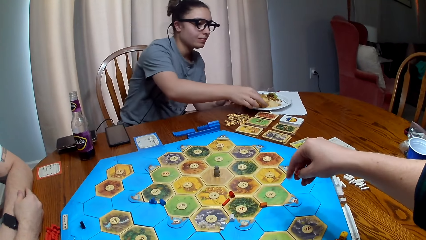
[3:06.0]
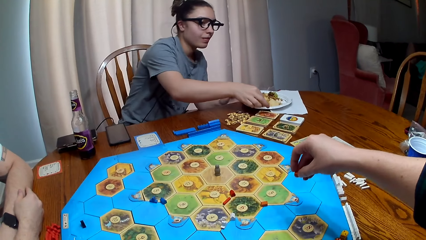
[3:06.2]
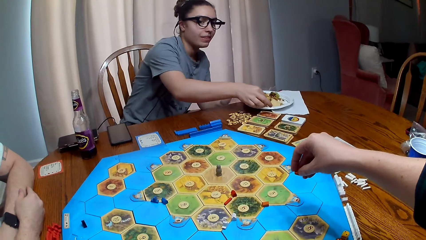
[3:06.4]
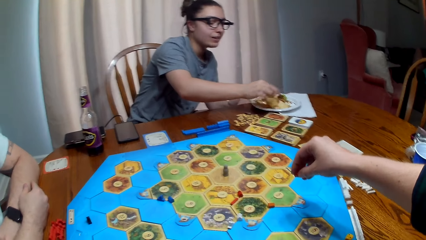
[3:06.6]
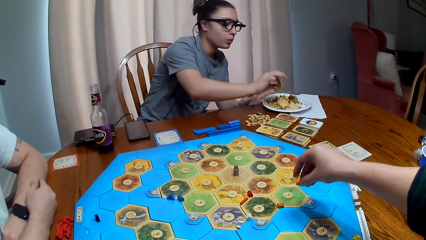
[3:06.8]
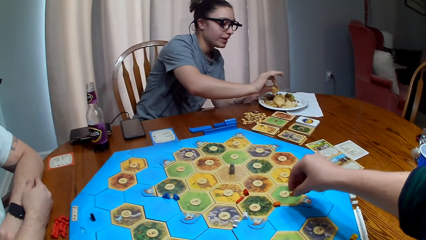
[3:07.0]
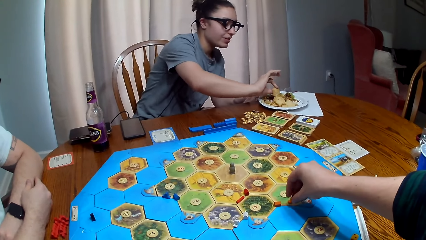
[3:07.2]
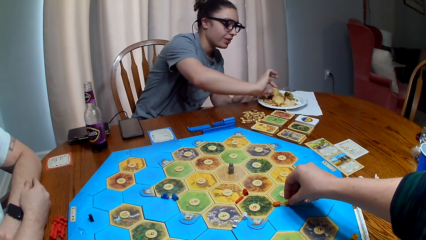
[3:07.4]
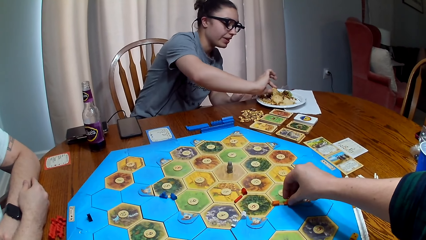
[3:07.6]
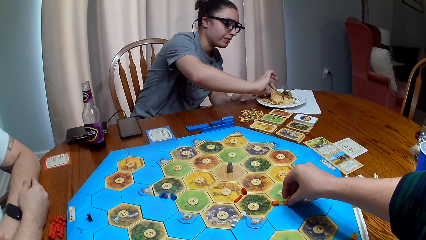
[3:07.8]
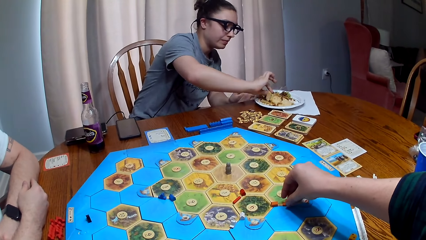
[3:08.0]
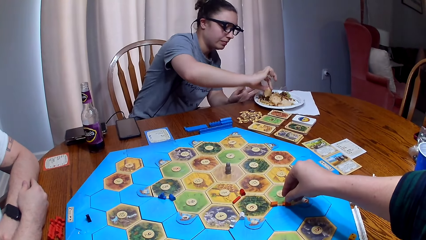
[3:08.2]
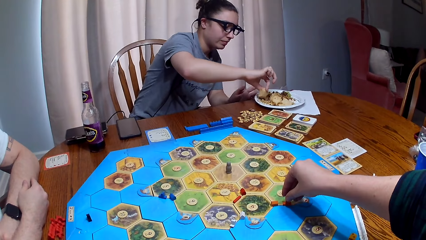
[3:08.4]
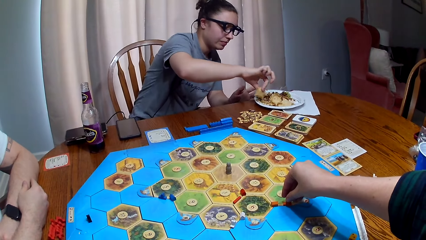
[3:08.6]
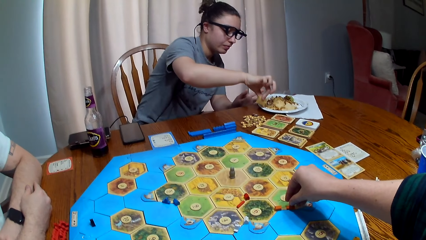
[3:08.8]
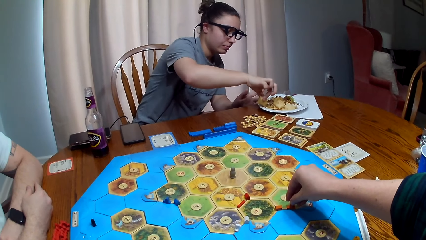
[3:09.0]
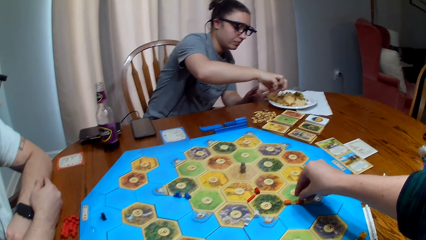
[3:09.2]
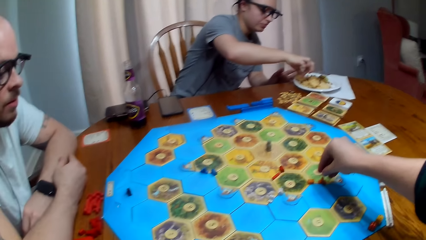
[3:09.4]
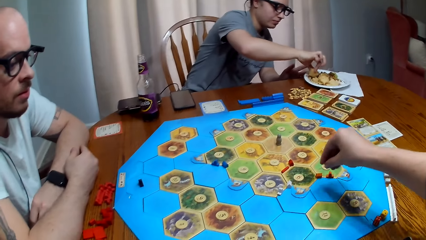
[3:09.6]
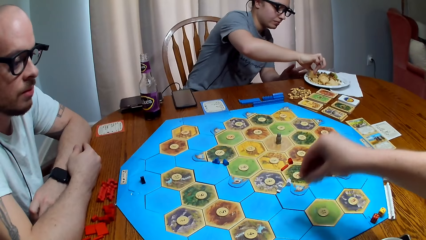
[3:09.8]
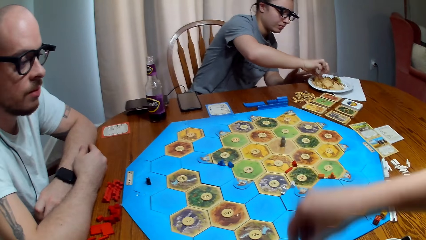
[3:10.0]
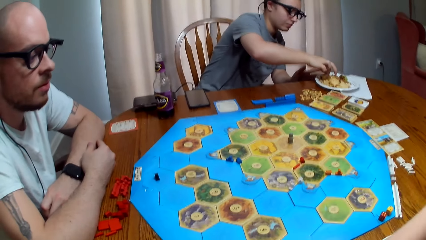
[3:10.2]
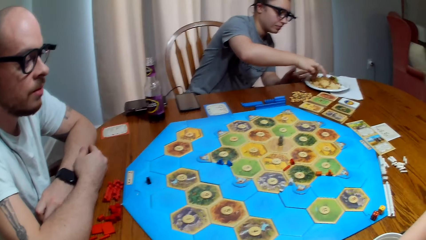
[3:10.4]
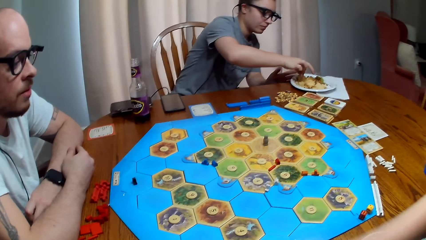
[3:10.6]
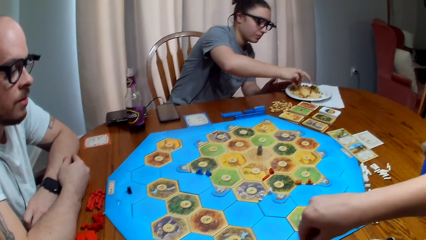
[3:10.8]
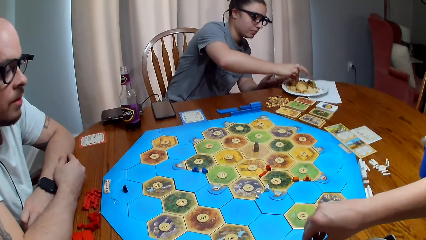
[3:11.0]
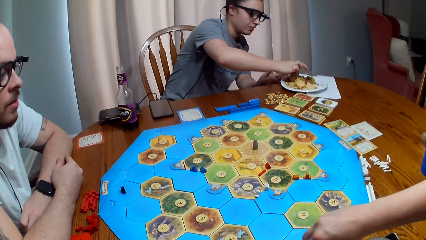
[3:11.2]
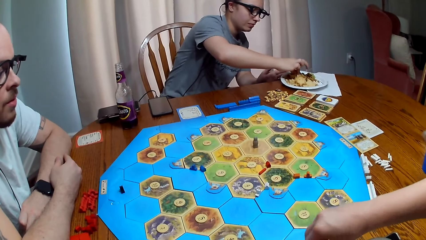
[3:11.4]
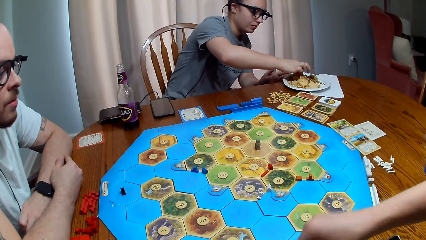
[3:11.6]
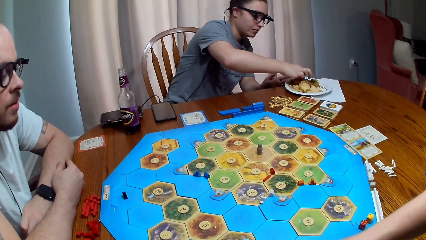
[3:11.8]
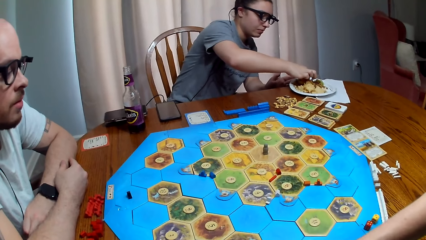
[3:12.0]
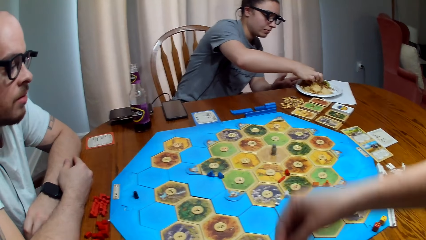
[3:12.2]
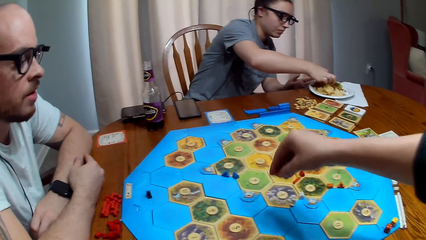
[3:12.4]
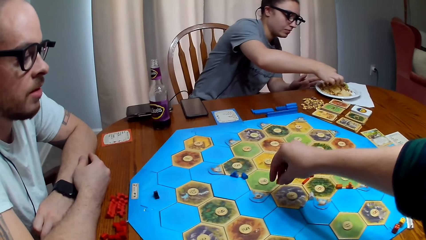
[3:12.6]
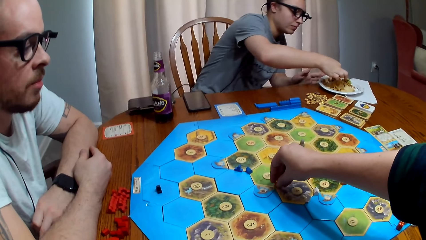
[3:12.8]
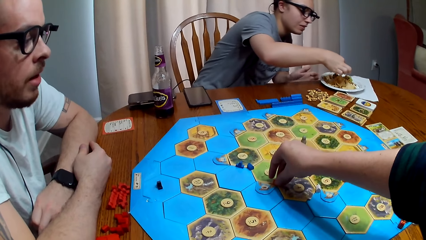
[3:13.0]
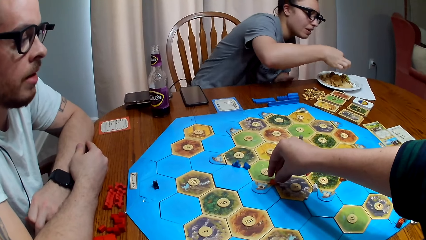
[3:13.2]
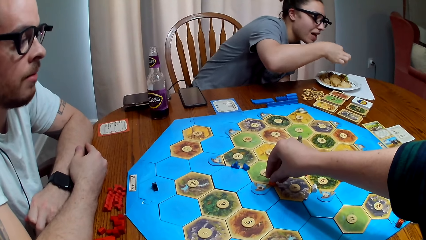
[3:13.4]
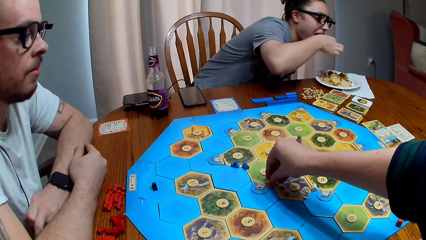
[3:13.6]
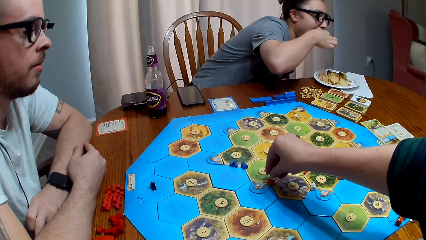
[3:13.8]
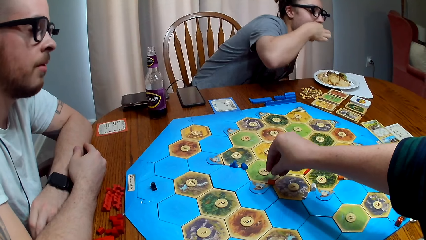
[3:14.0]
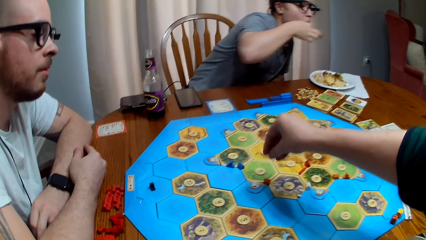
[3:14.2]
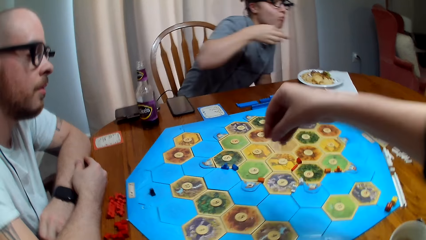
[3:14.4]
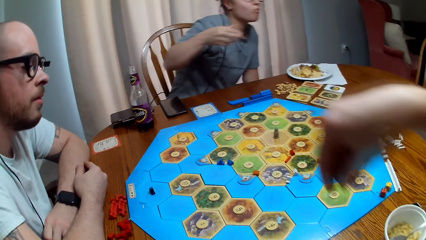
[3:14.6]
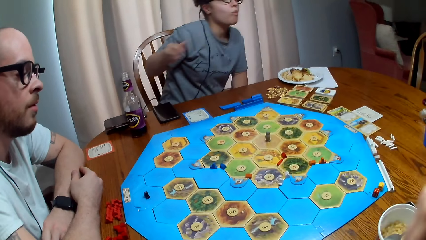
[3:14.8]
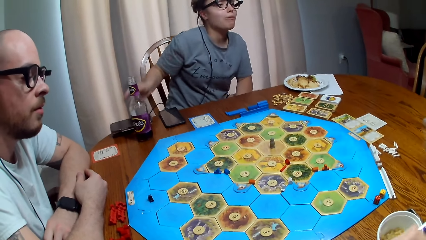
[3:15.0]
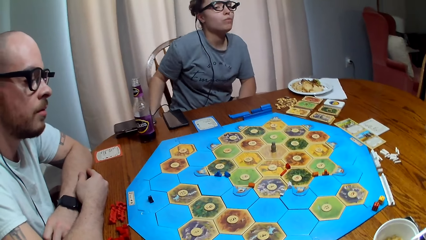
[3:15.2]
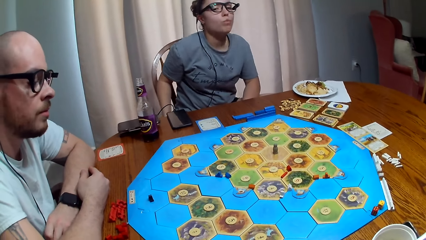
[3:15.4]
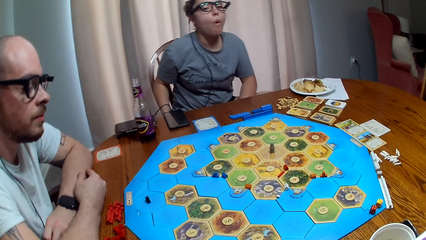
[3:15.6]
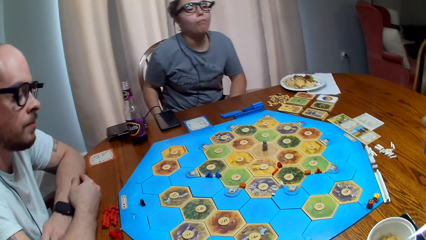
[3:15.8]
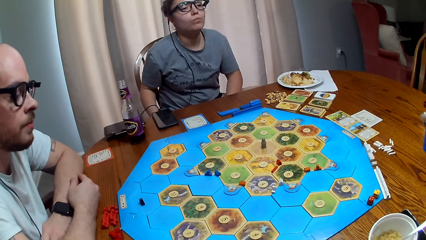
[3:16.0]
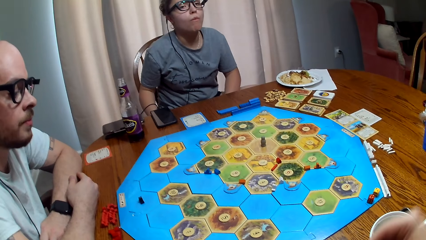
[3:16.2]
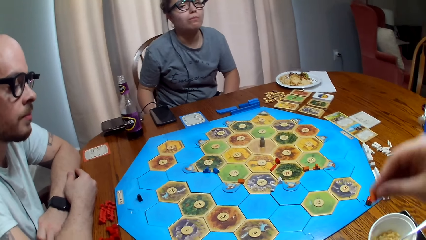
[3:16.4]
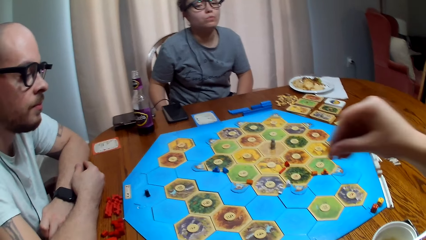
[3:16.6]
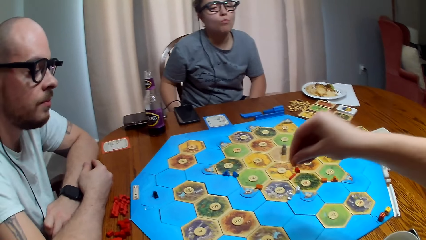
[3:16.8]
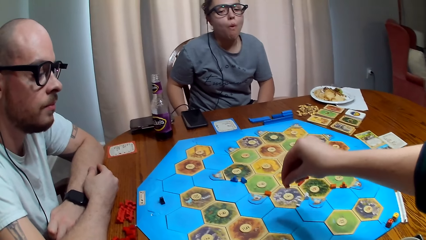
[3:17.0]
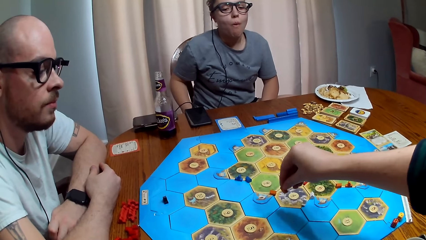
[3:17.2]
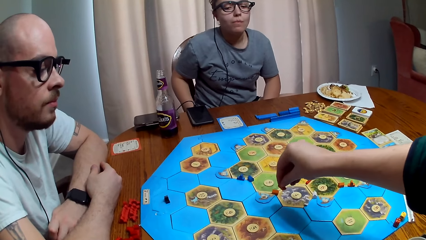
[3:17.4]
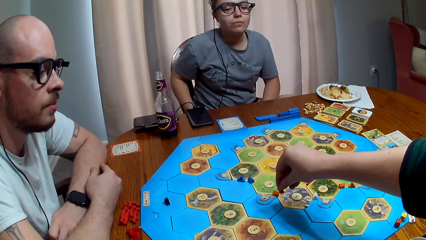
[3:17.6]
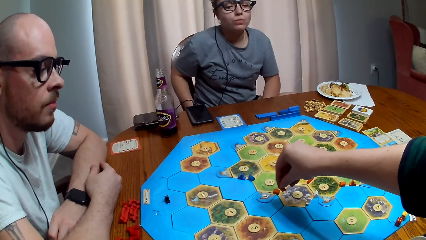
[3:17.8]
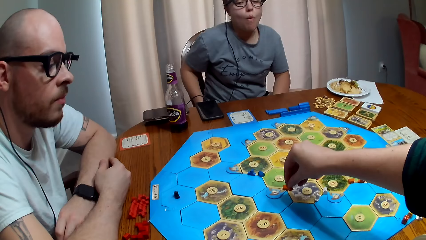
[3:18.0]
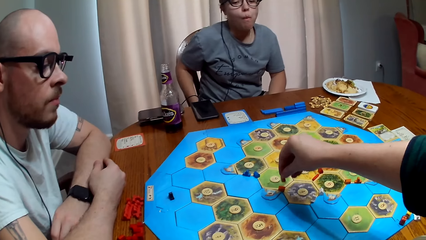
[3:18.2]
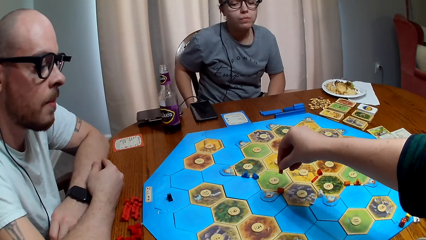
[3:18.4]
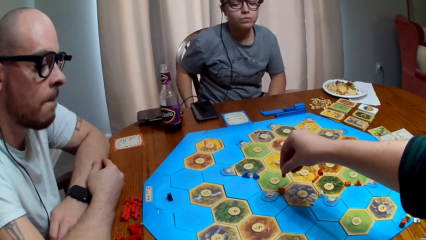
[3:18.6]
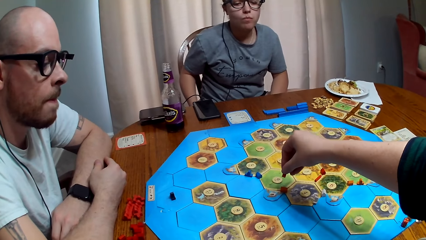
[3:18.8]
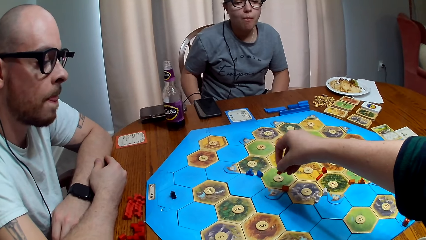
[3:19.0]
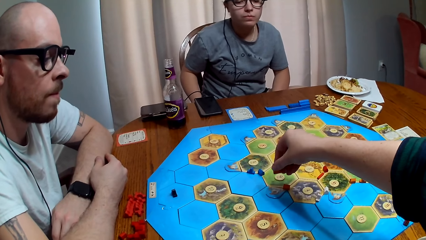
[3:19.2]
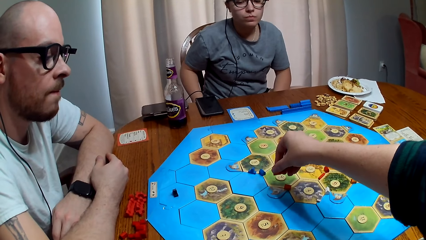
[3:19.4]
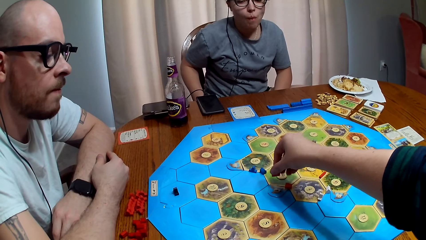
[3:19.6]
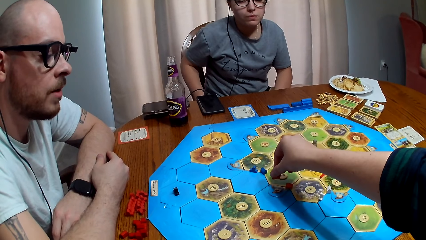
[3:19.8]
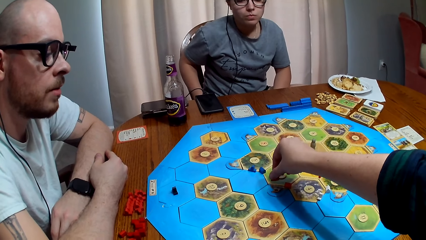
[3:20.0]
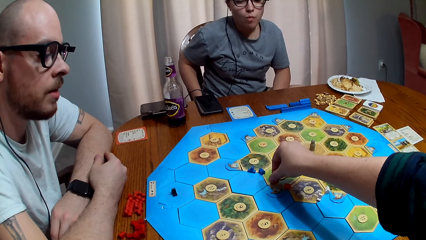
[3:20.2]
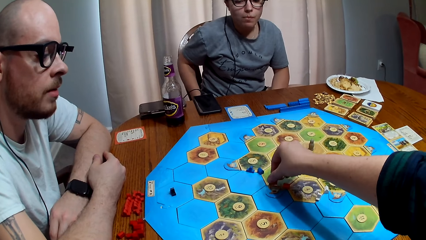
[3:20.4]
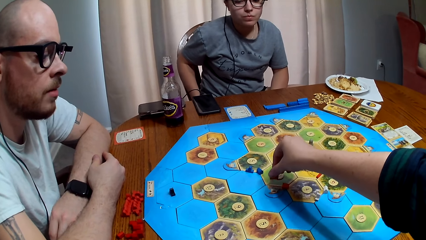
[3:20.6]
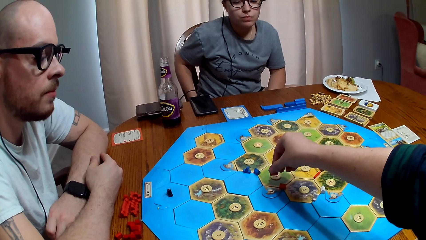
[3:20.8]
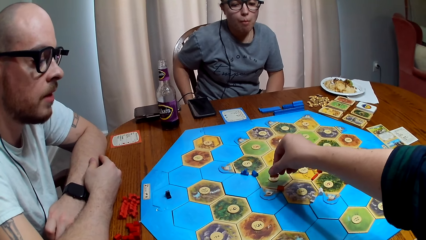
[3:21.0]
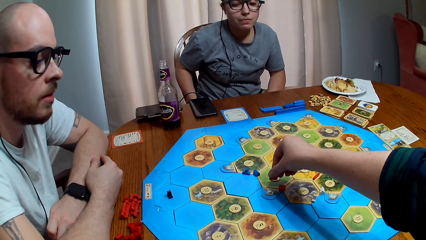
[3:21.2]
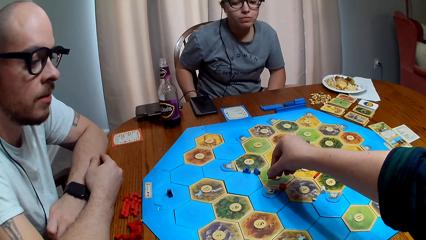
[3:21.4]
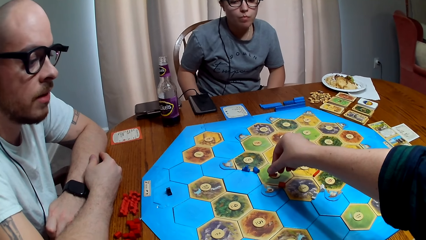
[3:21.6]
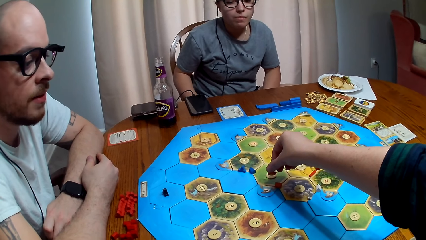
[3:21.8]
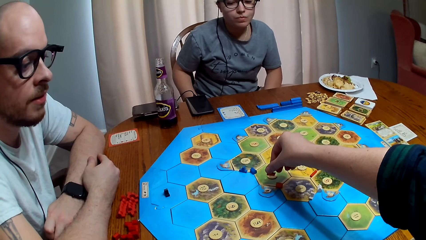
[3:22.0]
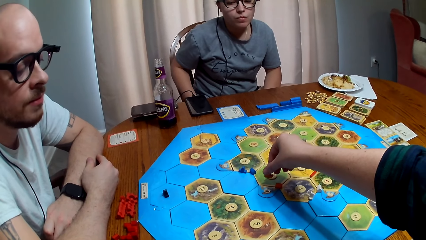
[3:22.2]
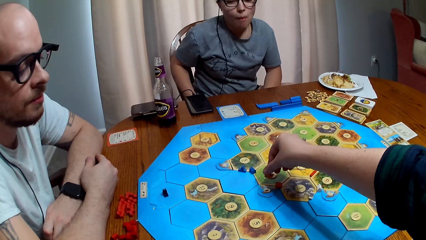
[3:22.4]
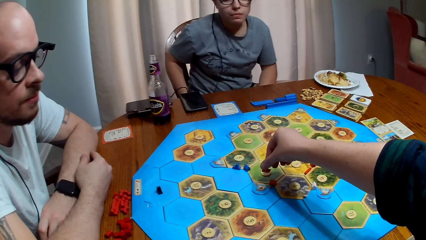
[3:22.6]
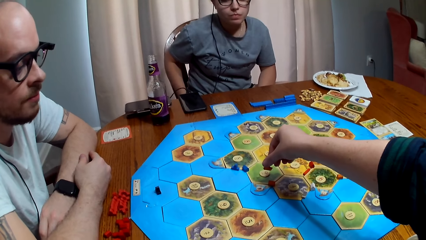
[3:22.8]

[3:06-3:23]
A person picks food from the plate. The camera wearer places something on the board. Another person eats. The camera wearer places something on the board. The first person eats food. The camera wearer places something on the board. A third person talks.
